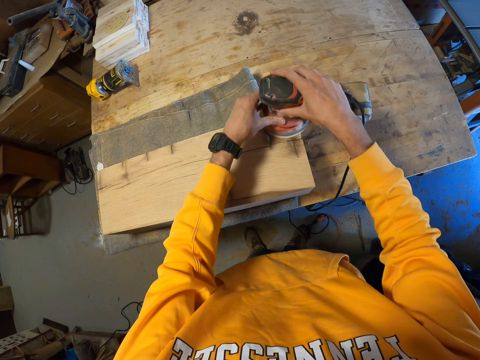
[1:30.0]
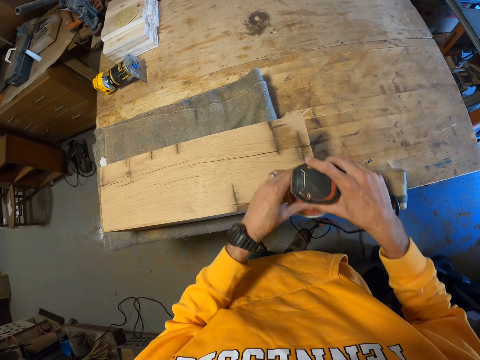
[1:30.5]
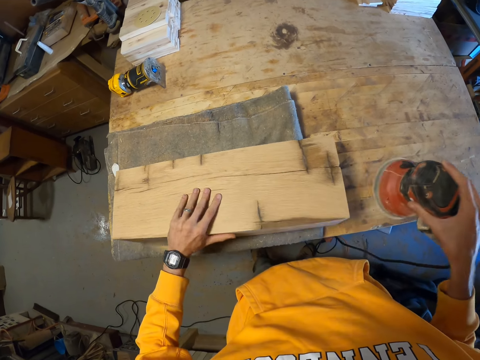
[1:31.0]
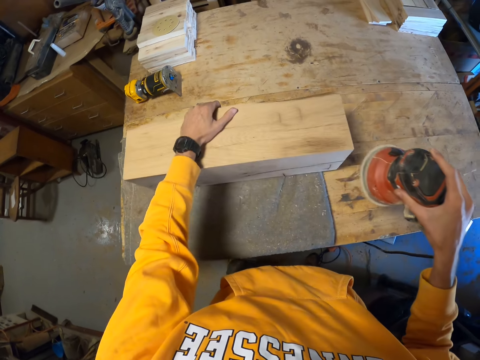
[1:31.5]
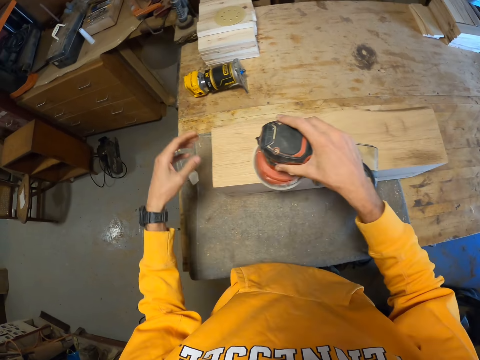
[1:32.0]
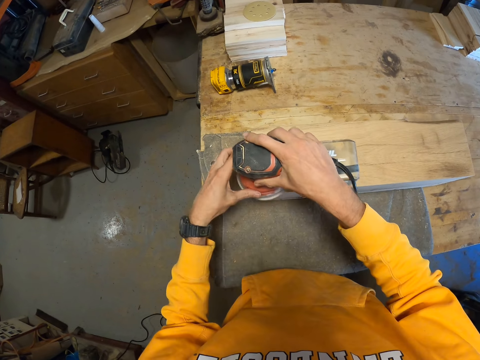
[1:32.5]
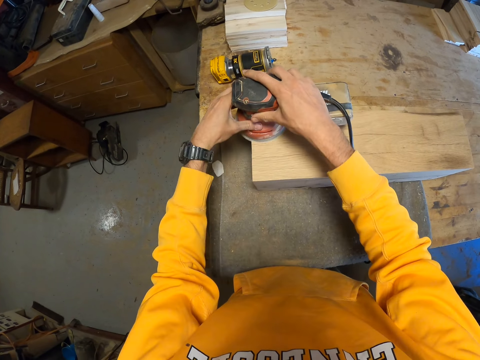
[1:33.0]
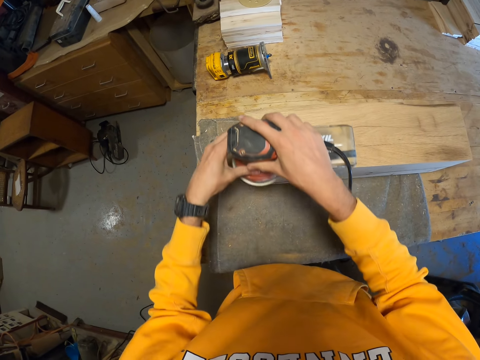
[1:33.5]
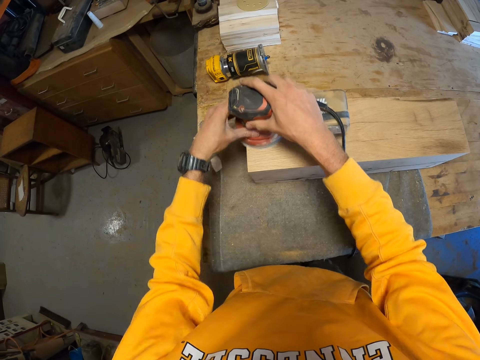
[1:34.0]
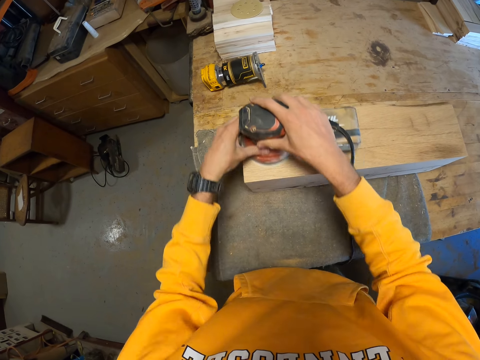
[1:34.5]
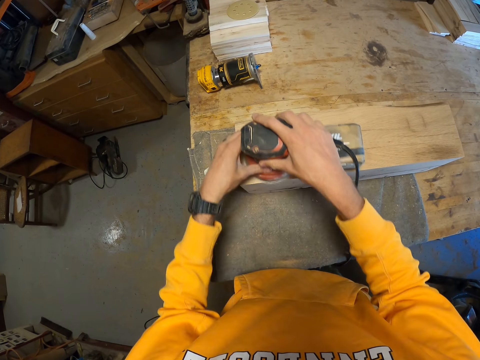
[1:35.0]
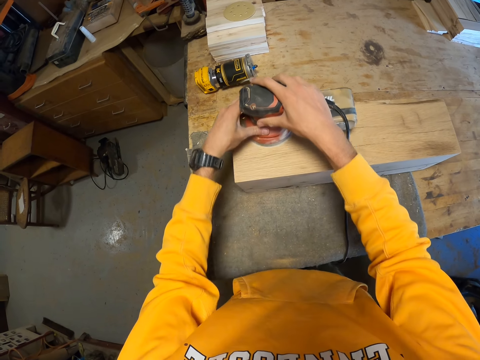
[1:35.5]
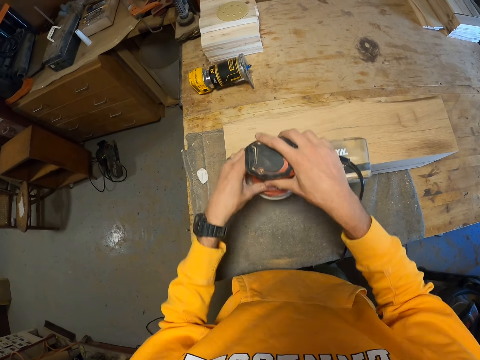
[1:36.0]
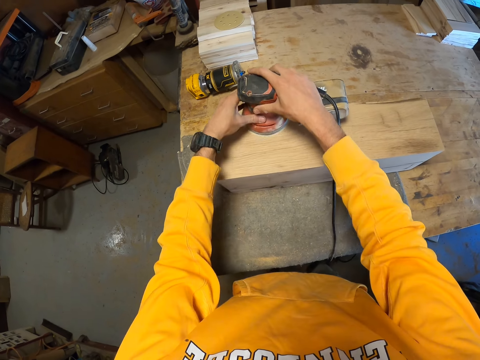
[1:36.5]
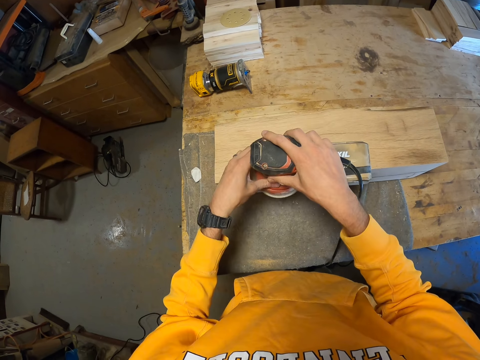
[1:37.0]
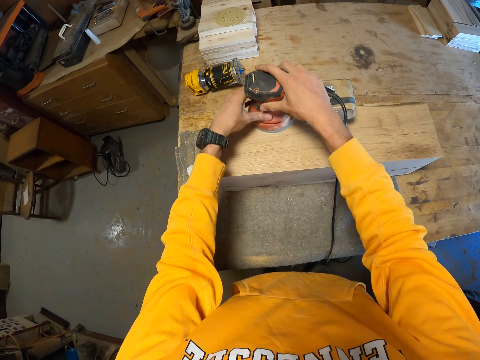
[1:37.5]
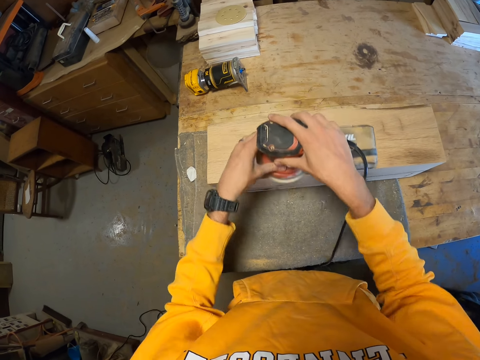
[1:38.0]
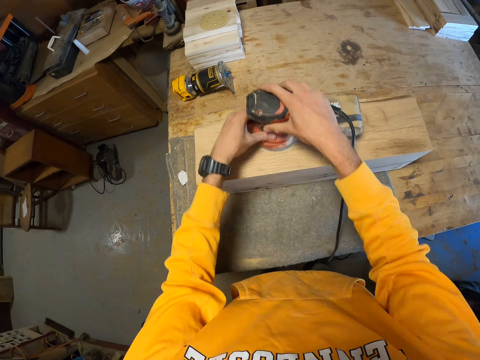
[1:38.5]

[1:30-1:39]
The camera wearer turns over the wood on the table with his left hand. He smoothens the wood with the sander machine in his hands.

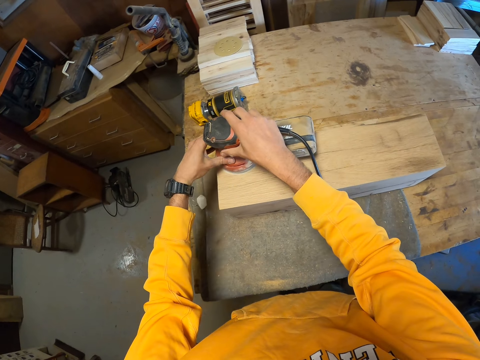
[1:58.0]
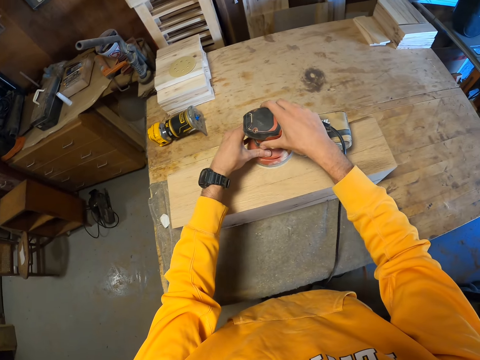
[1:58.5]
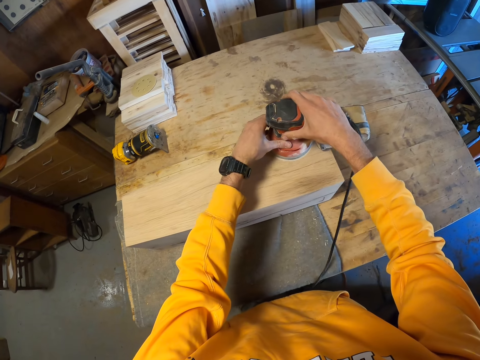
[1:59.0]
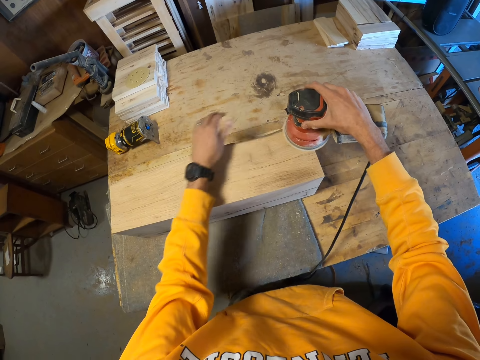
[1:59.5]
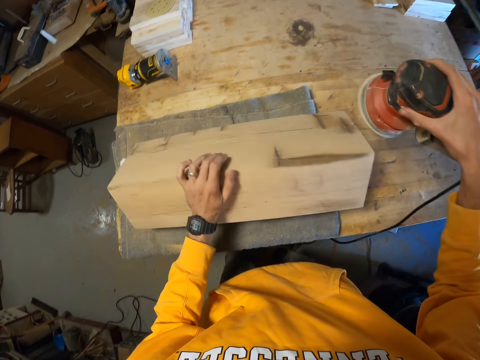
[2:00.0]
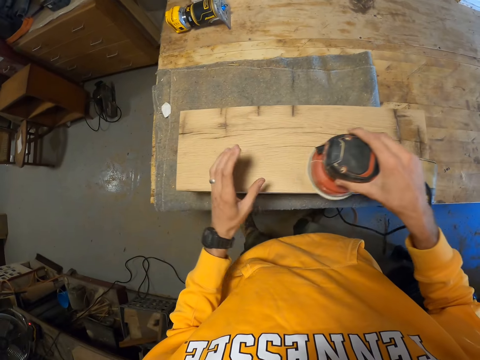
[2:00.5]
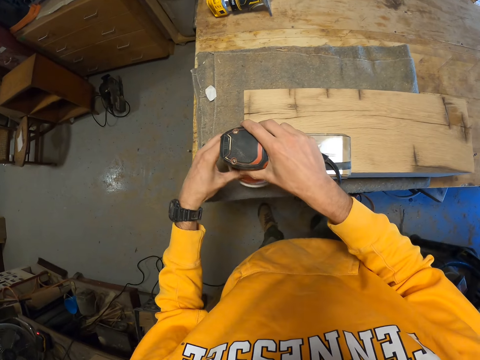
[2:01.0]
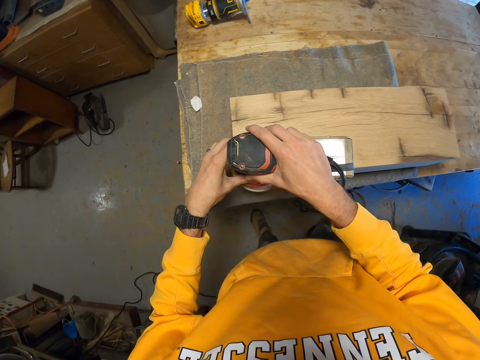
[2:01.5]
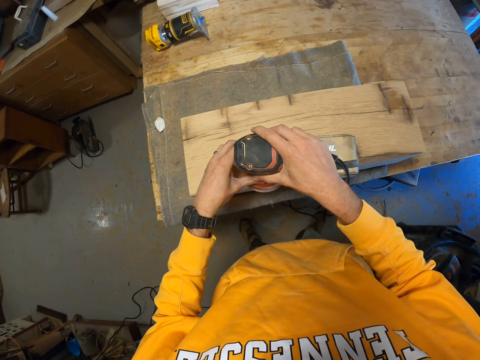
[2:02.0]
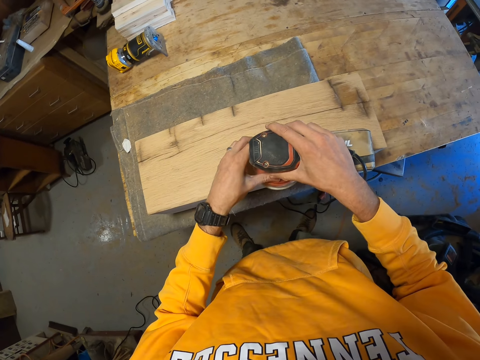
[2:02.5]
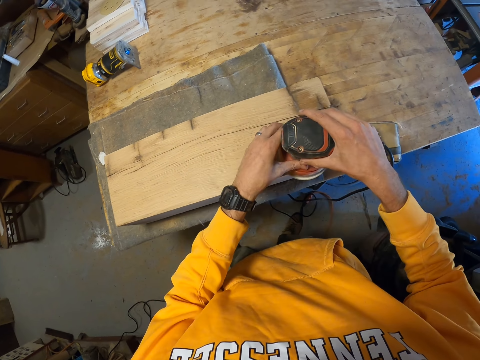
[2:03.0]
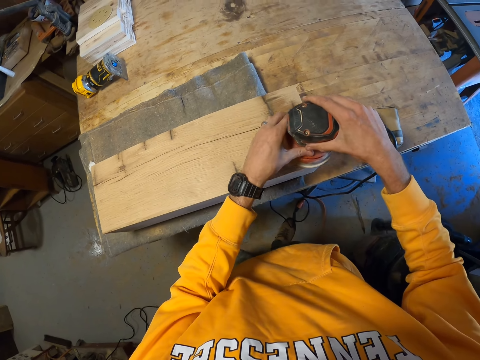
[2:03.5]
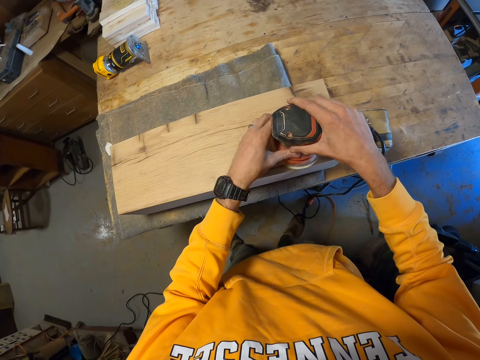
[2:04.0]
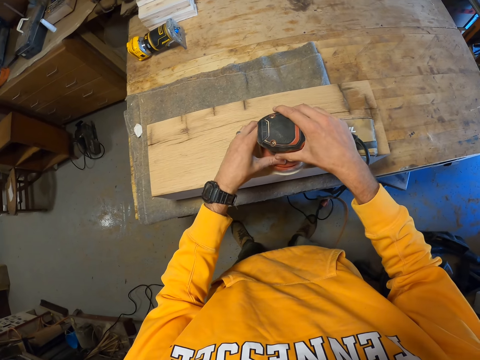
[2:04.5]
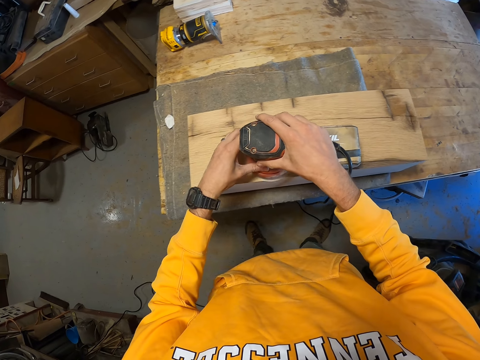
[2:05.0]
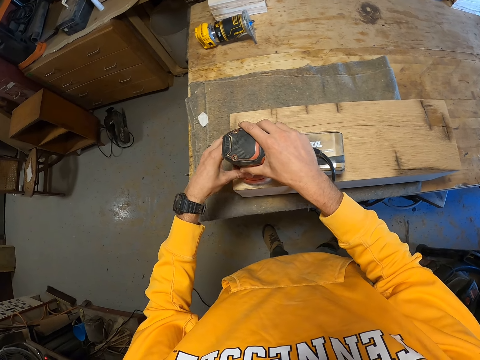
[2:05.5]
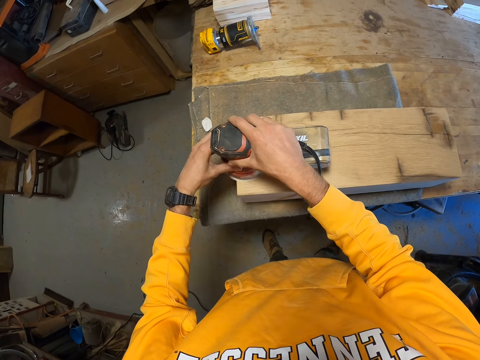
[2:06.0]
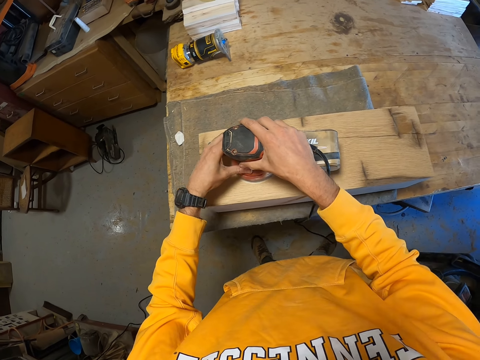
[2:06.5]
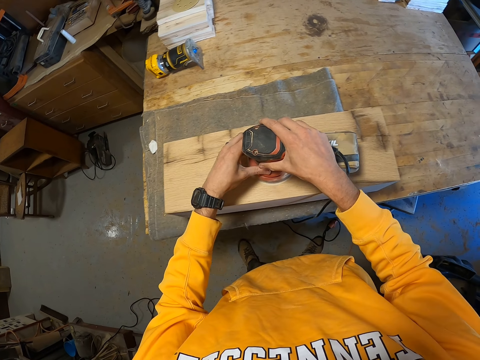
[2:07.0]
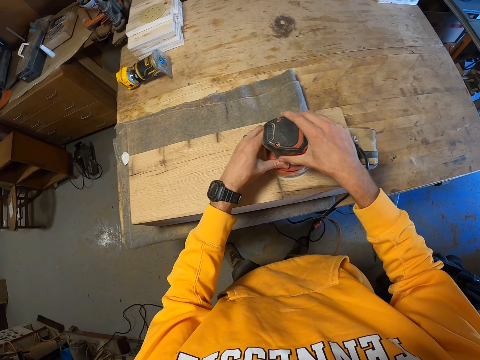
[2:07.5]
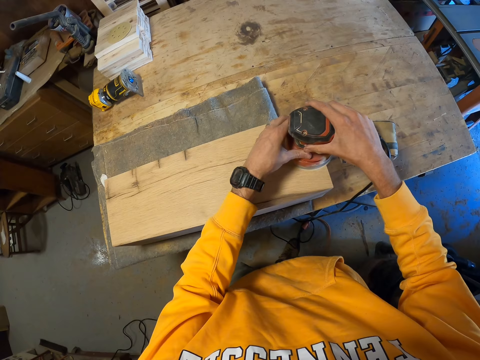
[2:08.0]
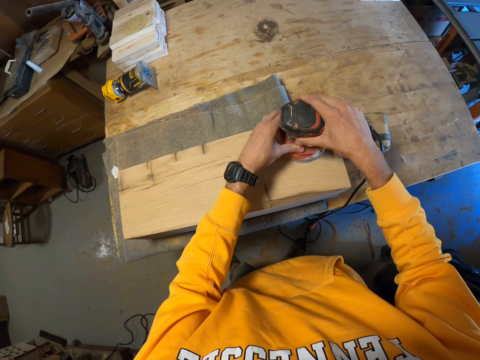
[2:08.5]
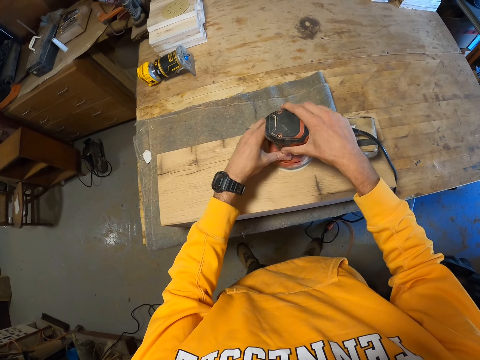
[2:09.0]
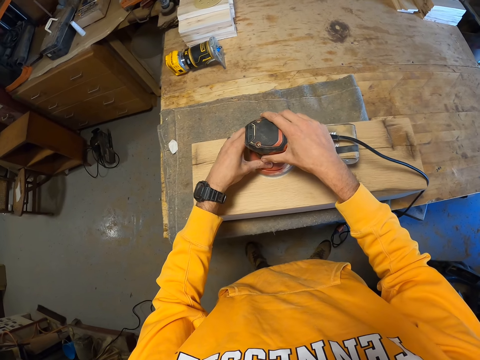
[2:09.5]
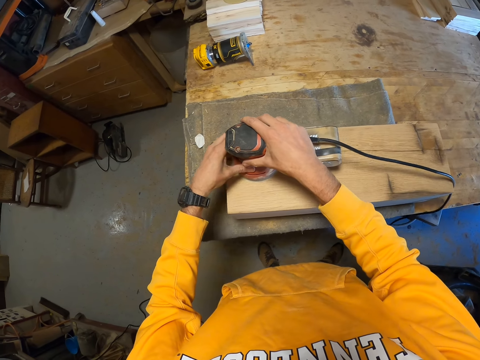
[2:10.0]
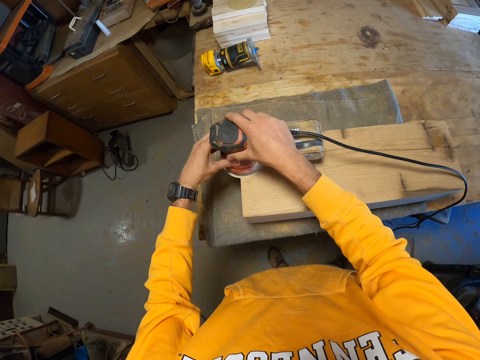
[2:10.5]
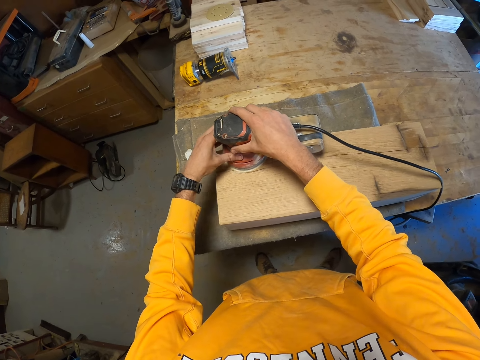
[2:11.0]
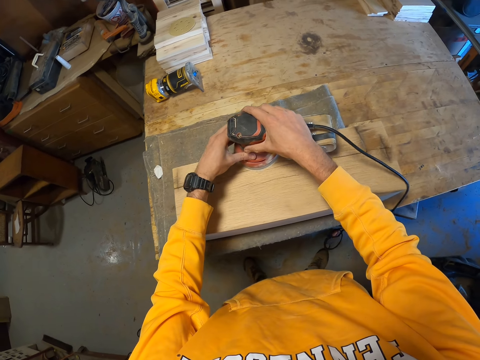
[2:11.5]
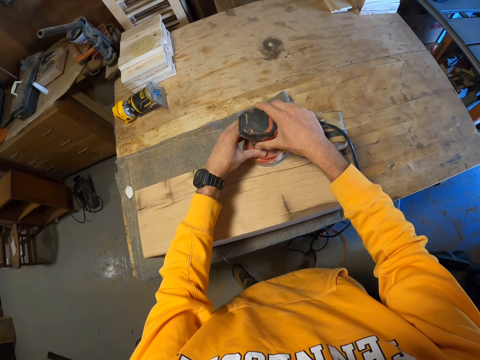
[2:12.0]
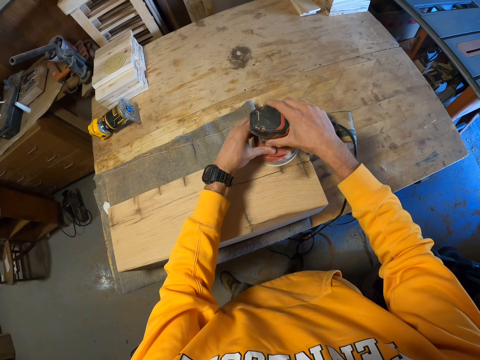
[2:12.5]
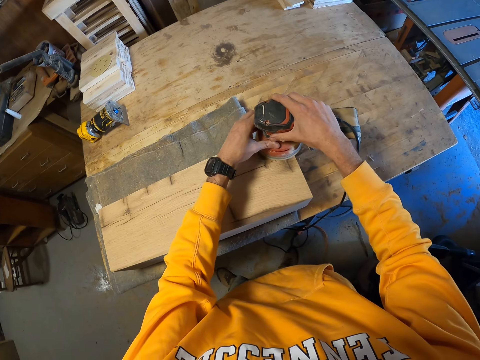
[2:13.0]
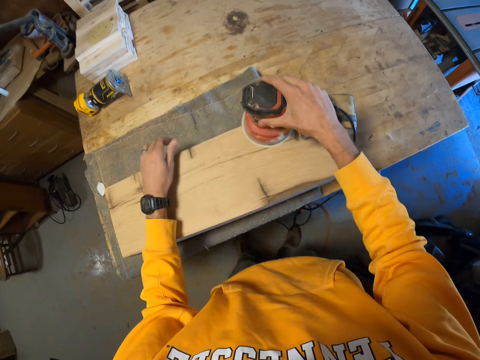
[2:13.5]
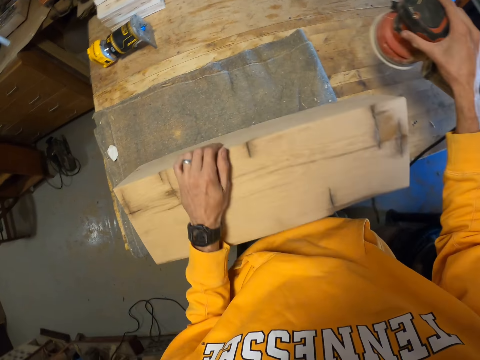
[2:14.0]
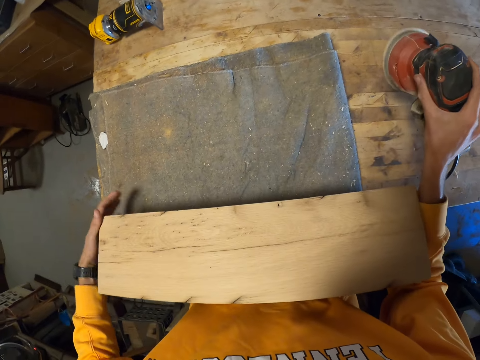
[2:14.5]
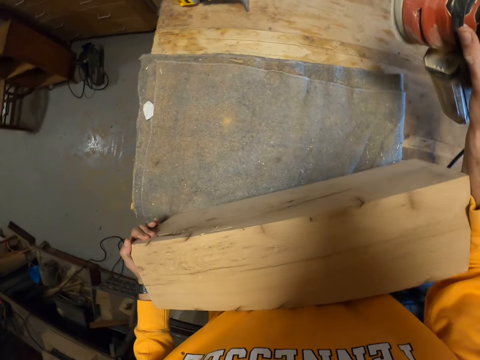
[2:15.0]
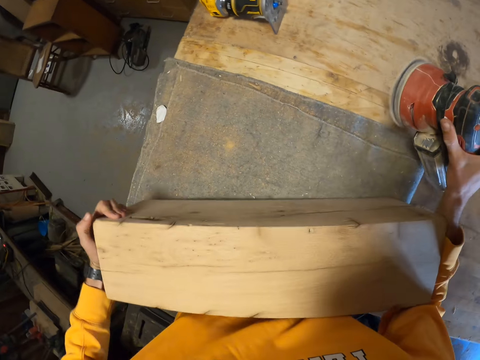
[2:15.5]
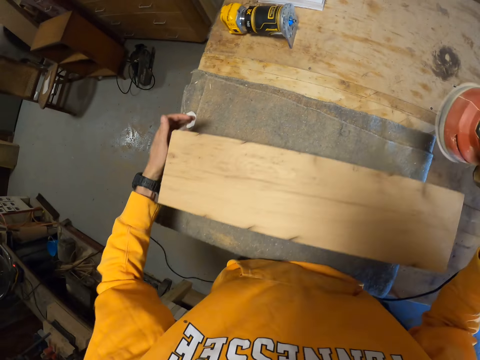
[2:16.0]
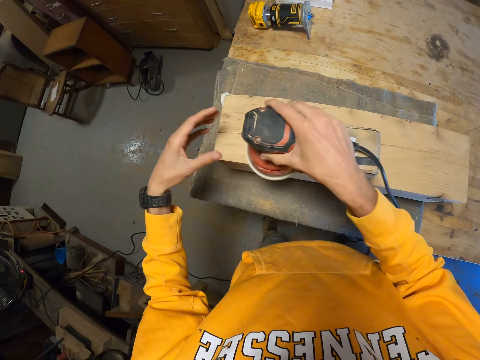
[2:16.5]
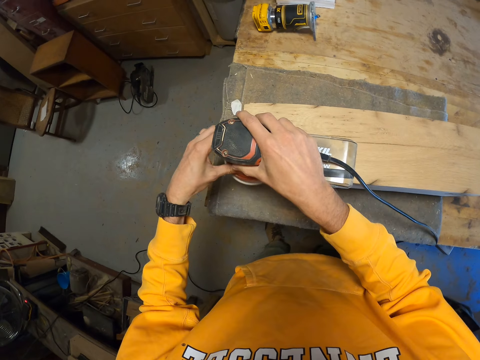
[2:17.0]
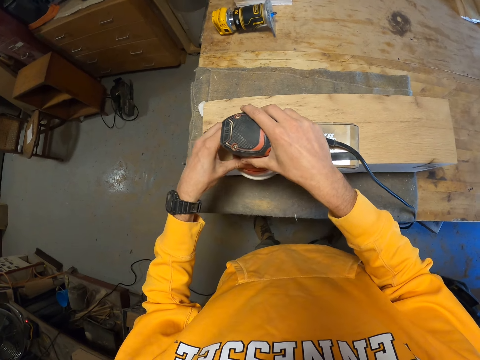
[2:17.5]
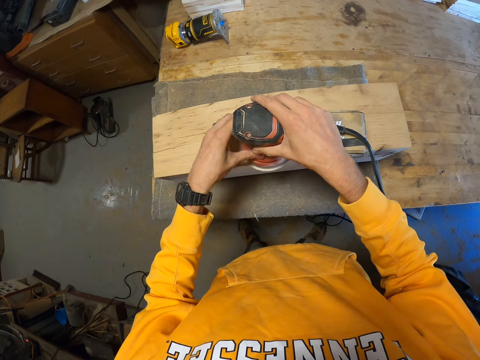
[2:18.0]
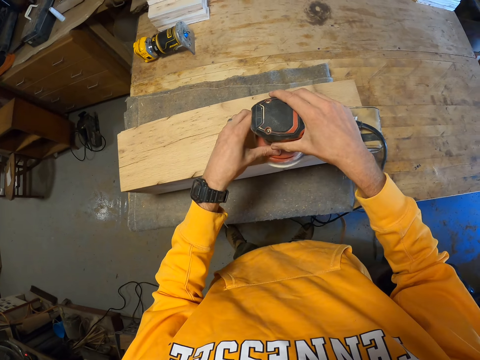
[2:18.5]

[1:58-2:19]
The camera wearer turns over the wood on the table with his left hand. He smoothens the wood with the sander machine in his hands. He turns over the wood on the table with his left hand. He adjusts the wood on the table with his left hand and right arm. He smoothens the wood with the sander machine in his hands.
